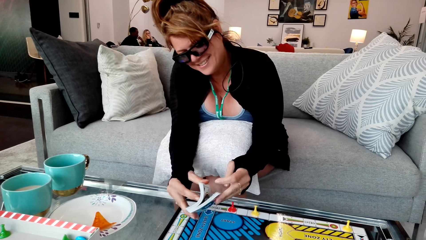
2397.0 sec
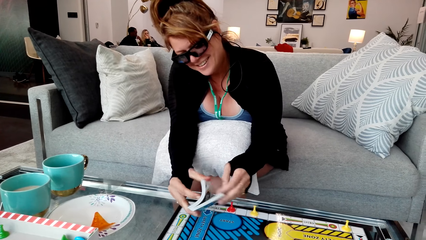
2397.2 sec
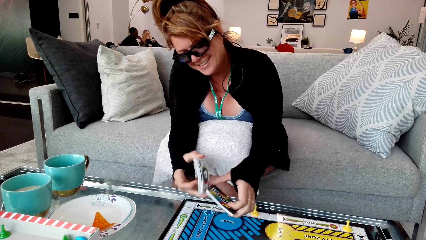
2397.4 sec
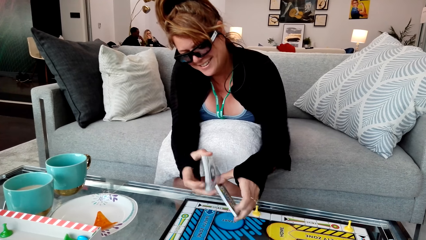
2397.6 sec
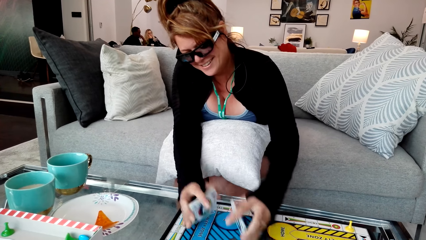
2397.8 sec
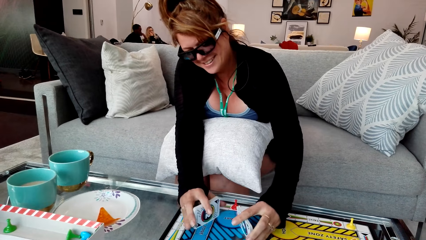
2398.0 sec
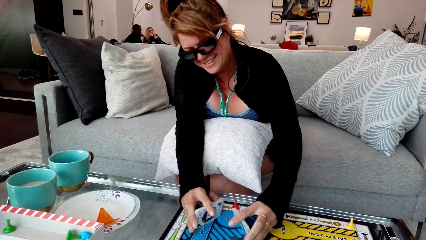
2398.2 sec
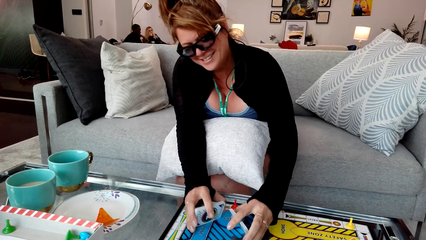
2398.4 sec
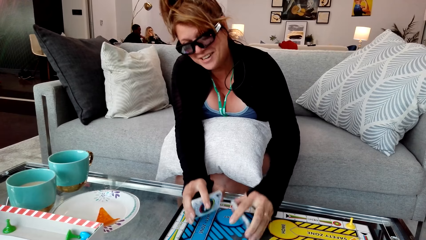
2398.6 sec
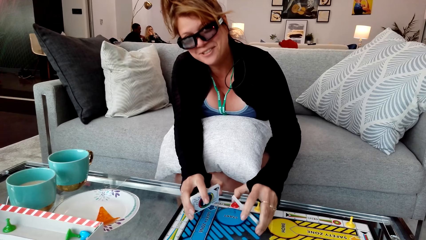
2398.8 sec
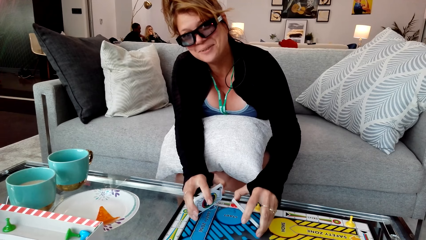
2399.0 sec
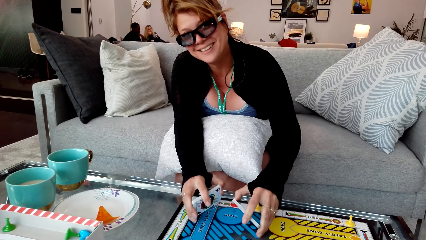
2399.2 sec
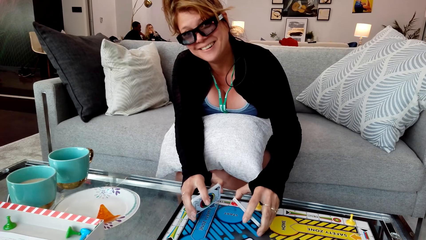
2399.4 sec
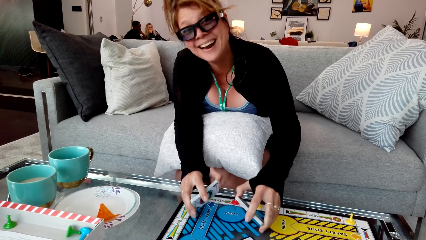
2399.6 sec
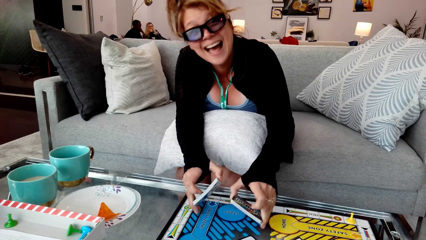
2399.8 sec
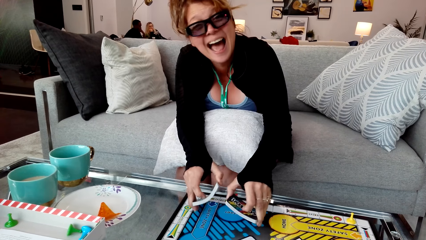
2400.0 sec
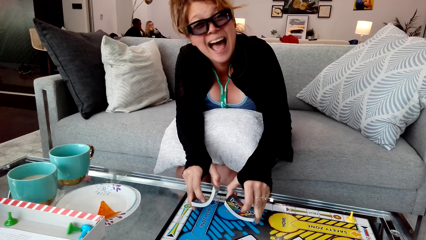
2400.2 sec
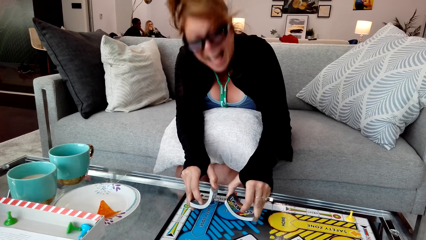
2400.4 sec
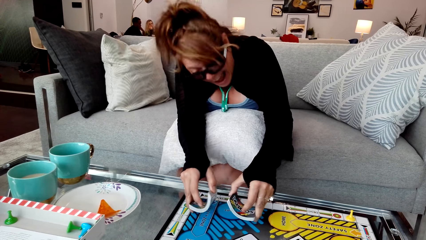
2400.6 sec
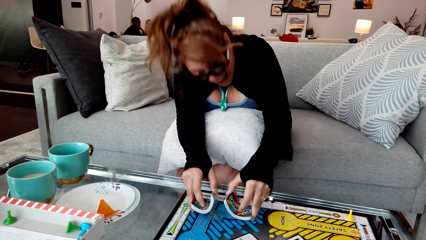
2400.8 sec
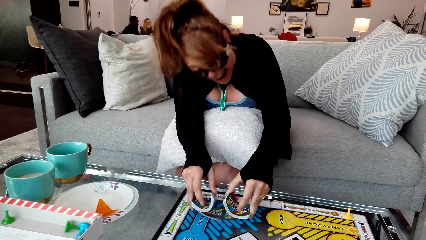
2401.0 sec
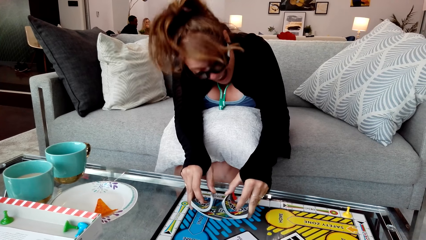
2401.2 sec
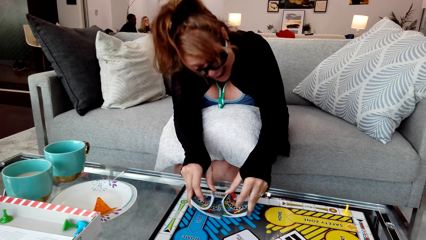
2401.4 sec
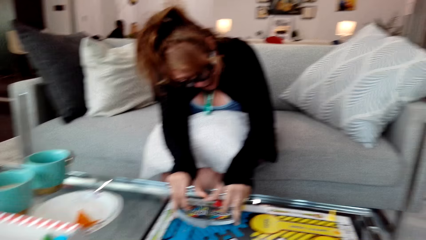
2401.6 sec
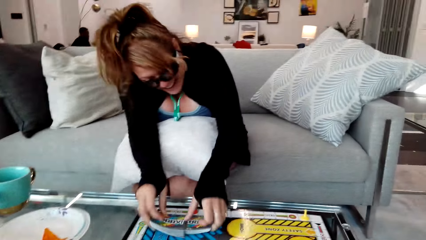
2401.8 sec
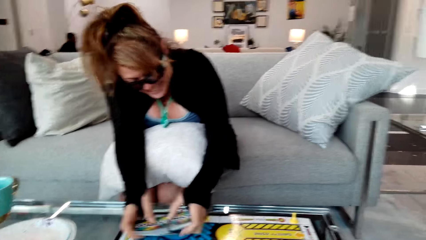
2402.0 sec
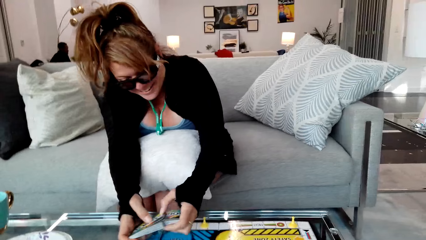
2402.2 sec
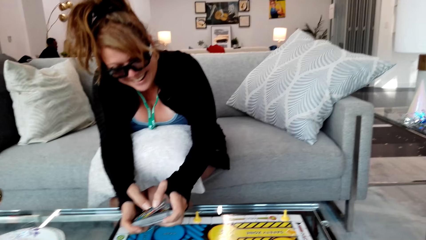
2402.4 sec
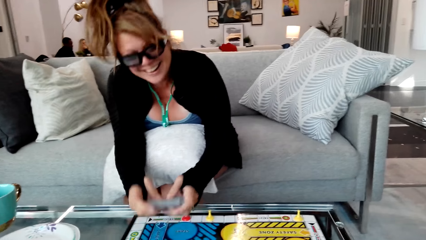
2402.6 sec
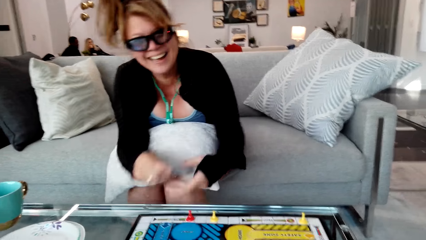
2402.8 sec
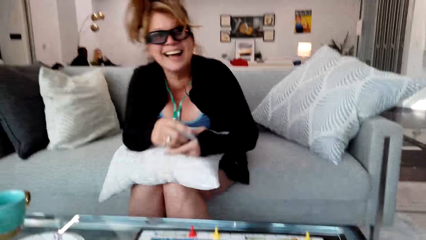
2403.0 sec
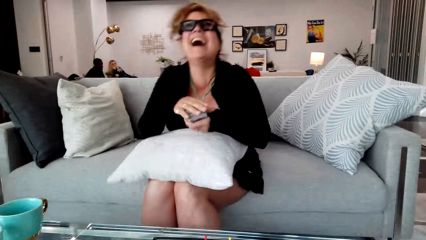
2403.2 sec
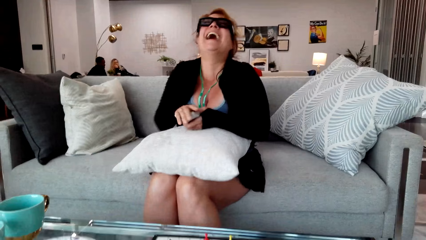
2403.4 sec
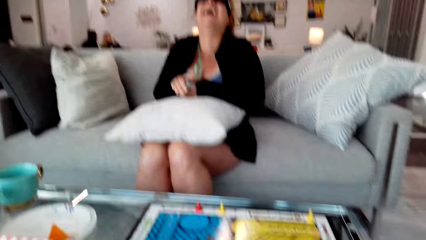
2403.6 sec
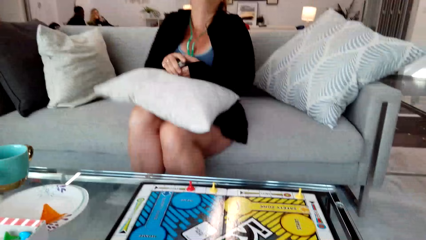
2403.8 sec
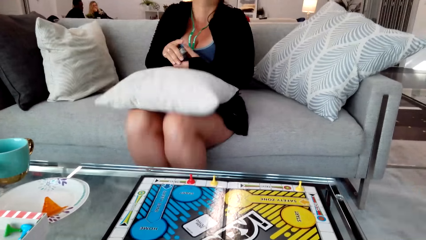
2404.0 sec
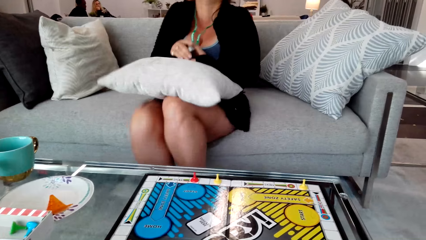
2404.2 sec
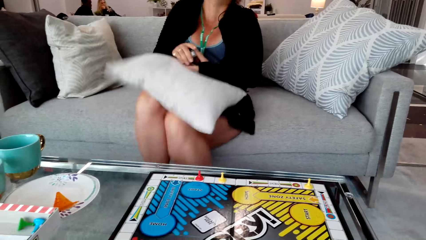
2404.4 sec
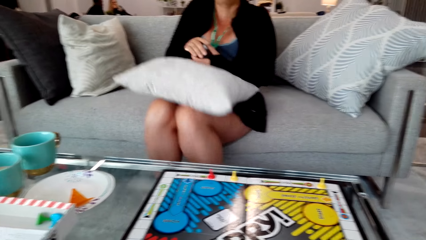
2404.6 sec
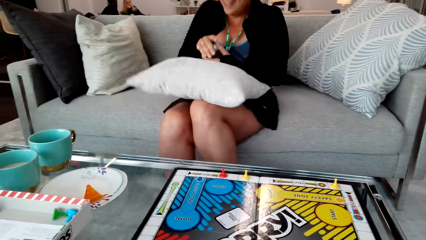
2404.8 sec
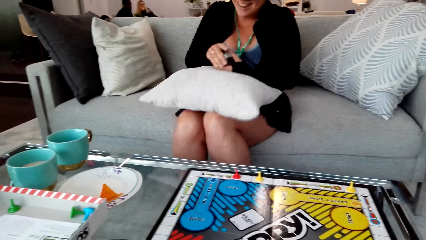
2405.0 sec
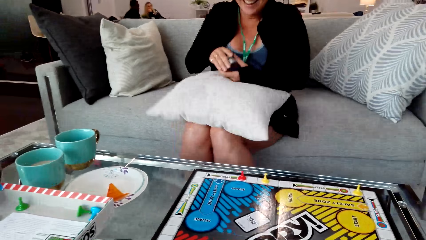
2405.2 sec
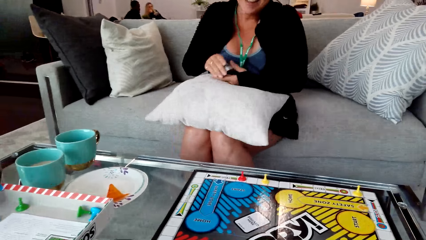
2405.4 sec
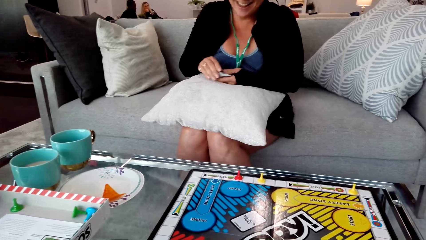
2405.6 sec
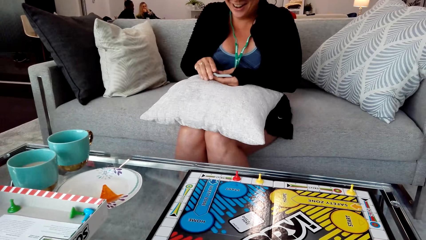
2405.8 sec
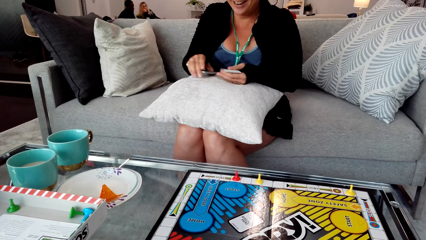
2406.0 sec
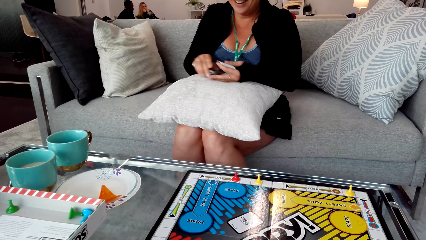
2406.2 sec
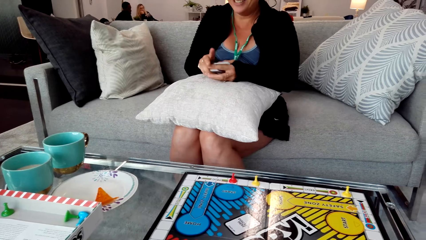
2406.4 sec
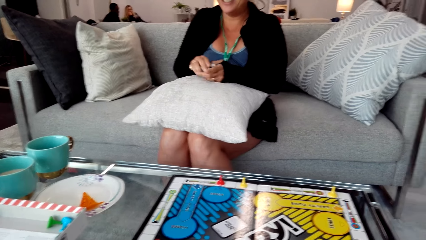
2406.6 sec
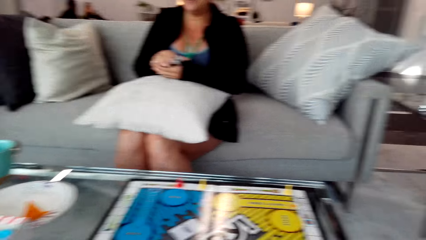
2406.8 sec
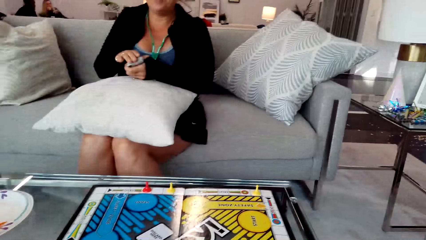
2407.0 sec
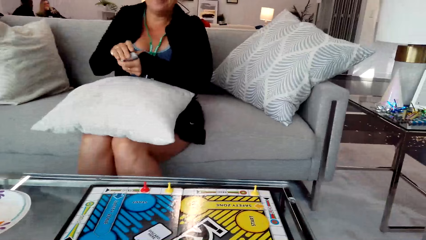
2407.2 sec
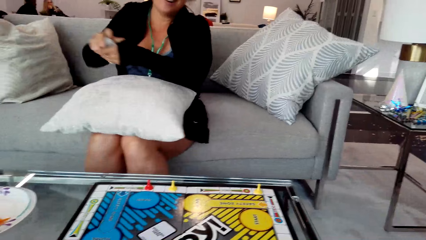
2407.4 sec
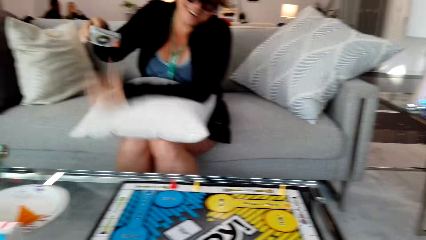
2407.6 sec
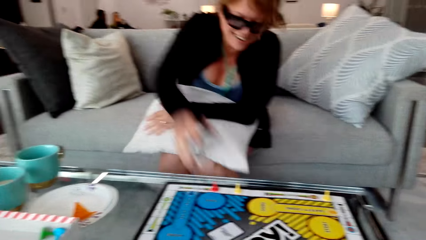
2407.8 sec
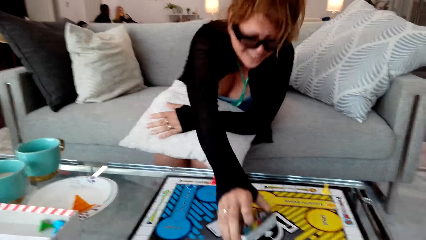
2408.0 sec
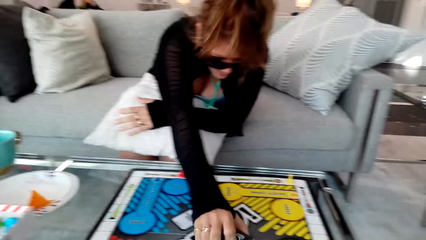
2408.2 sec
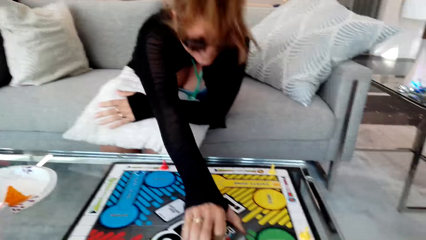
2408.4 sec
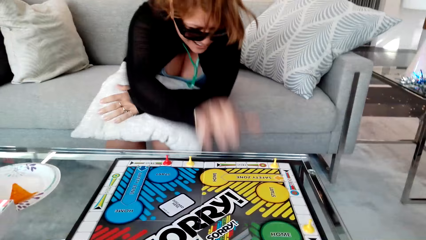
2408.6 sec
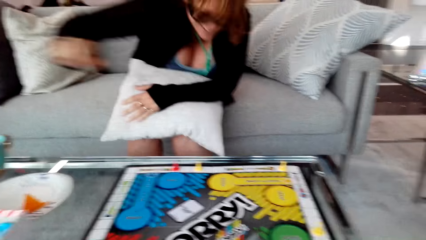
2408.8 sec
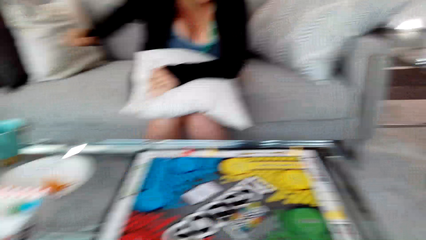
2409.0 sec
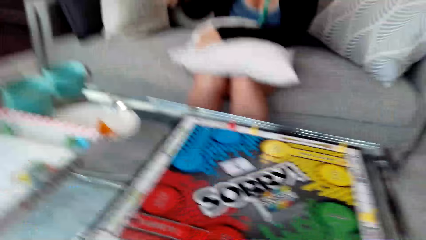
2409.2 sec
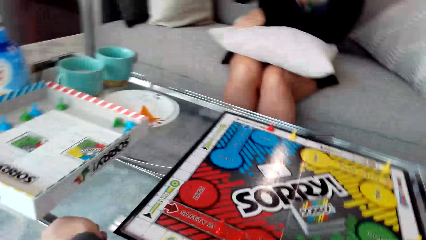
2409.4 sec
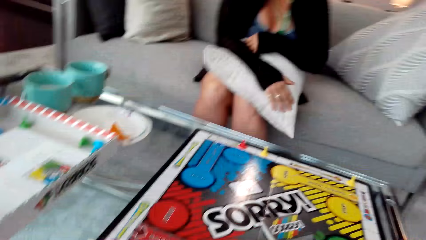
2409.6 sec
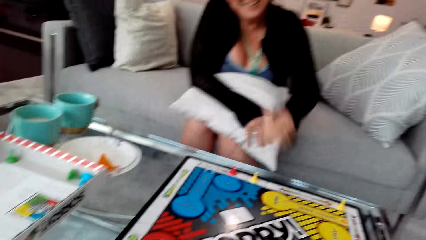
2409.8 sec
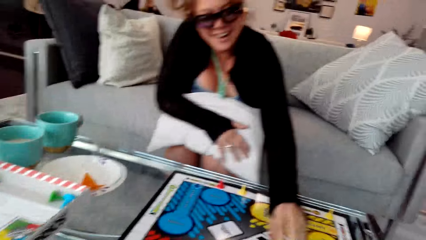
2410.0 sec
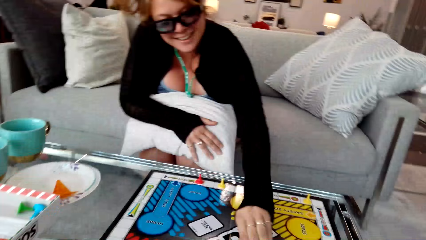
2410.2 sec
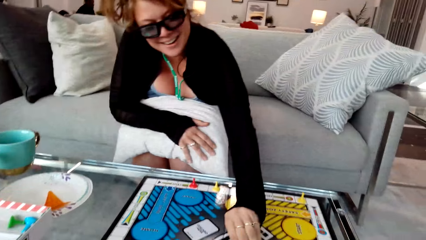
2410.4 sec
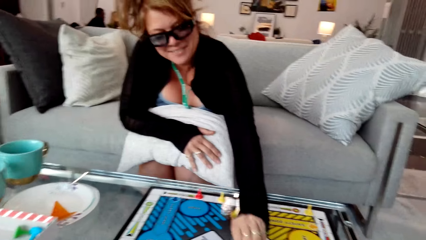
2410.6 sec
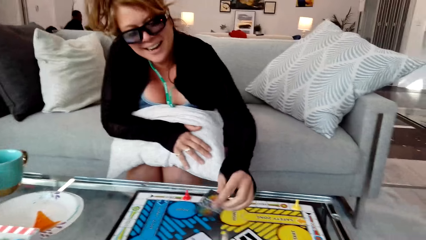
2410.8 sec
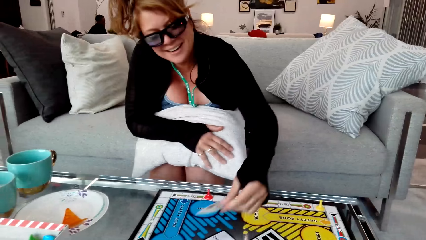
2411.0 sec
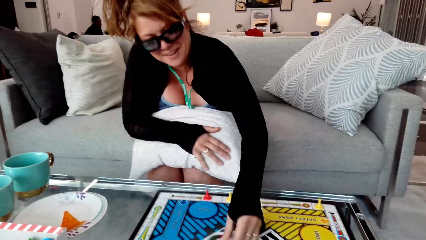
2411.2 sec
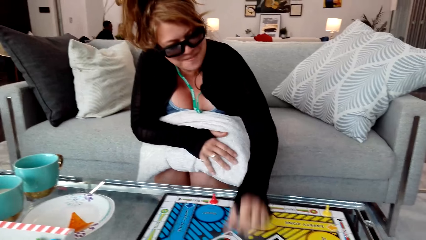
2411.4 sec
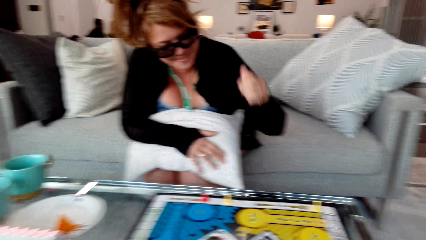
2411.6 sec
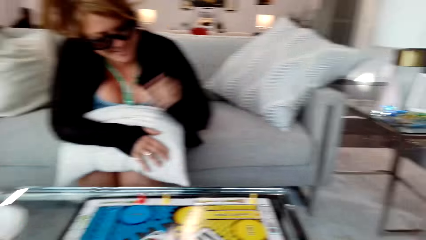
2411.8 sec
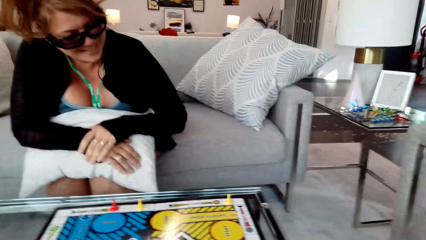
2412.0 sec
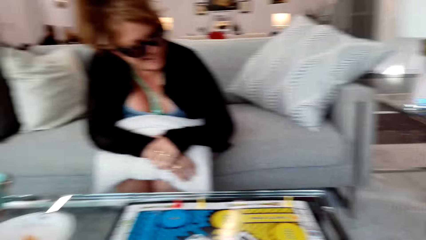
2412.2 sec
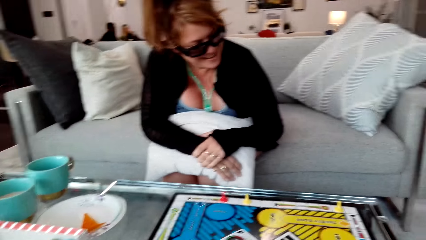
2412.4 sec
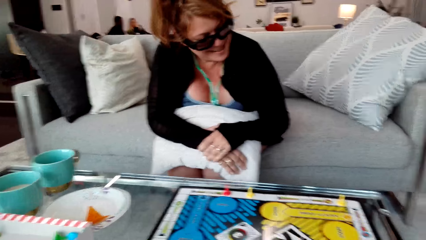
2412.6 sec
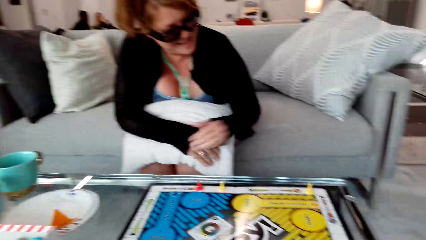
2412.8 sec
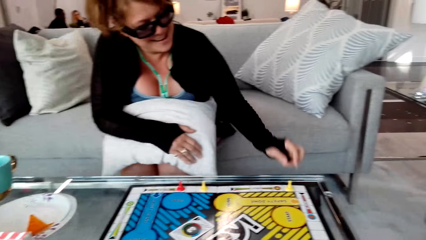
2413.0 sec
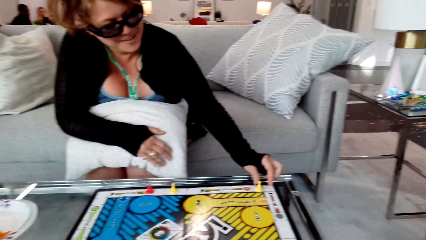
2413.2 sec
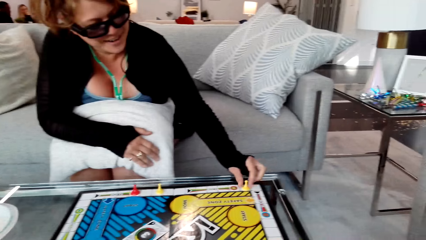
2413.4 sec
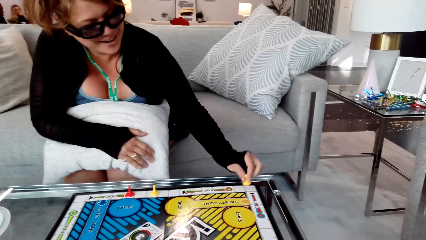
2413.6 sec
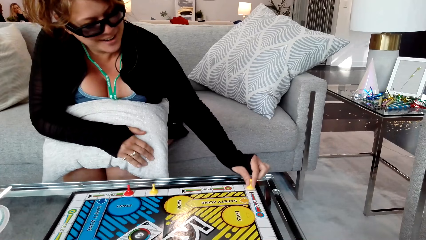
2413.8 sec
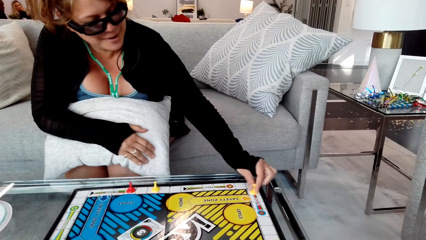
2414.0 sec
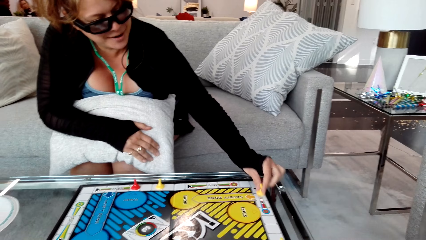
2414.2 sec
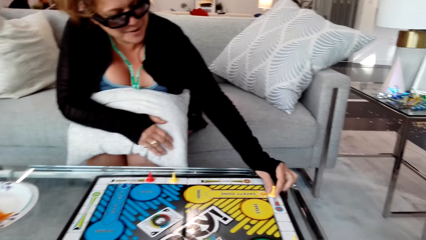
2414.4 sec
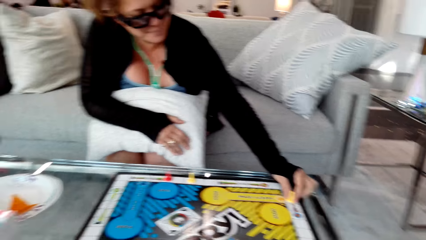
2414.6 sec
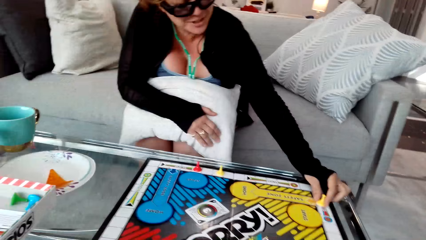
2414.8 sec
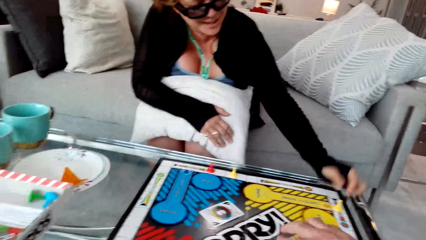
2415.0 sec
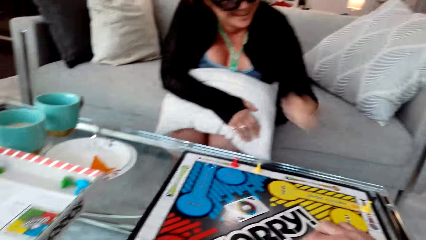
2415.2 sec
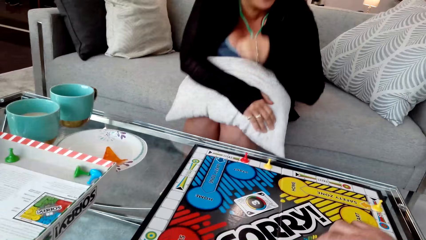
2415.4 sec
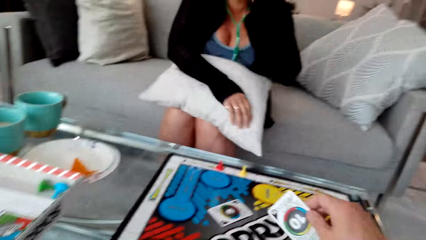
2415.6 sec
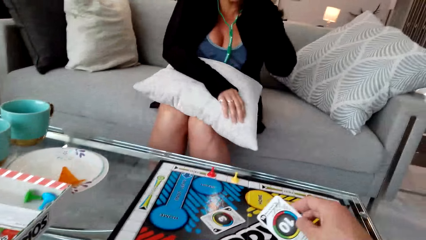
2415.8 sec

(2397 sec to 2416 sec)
A woman shuffles the cards and hits the cards against the table. The woman shuffles the cards. The woman shuffles the card. The camera wearer converses with the woman. The woman moves the legs. The woman puts the card down. The woman plays a game with the camera wearer. The woman touches the card. The woman moves the clip.
